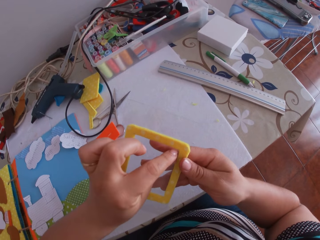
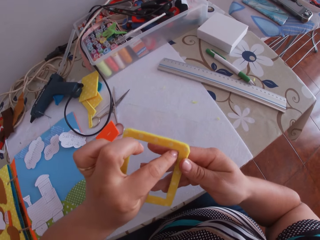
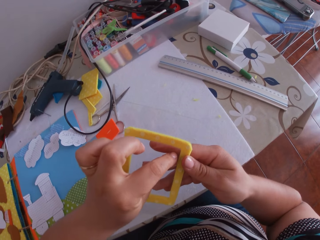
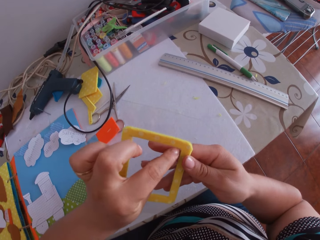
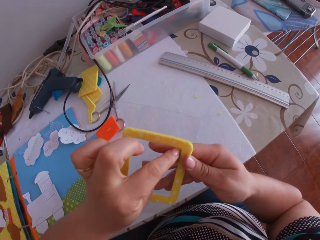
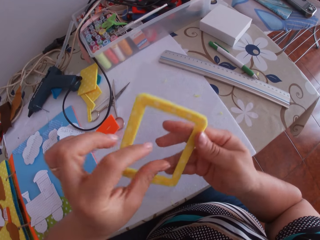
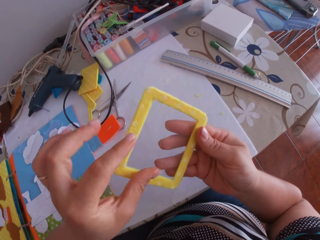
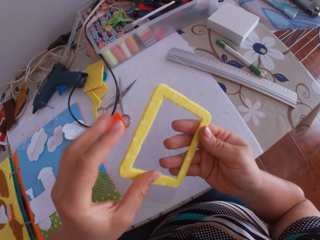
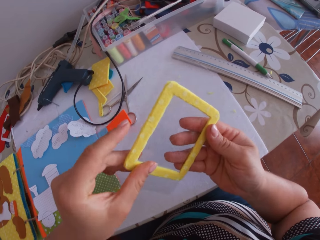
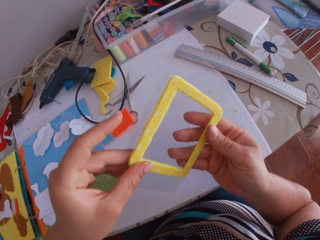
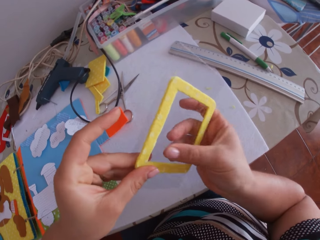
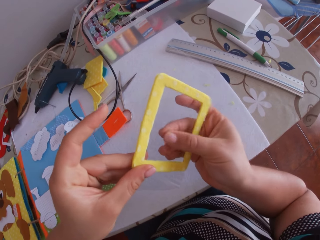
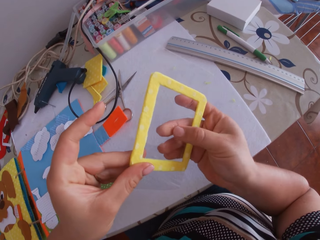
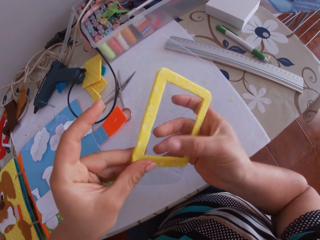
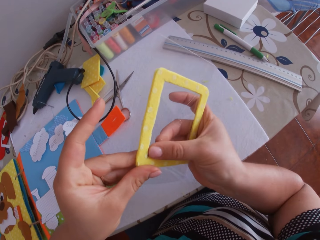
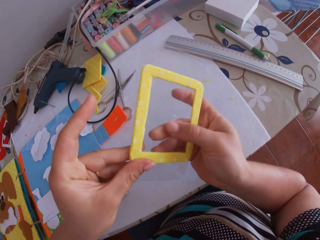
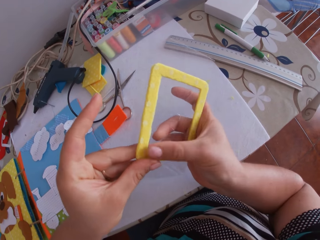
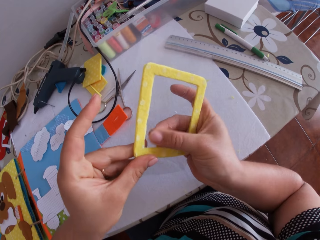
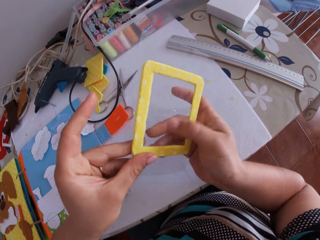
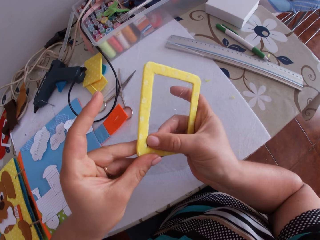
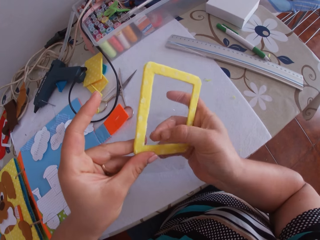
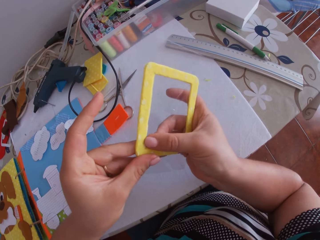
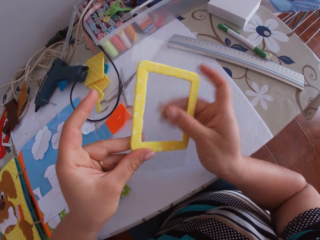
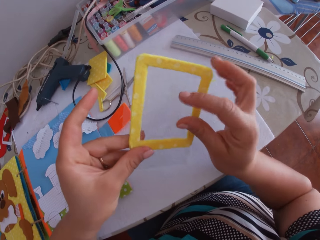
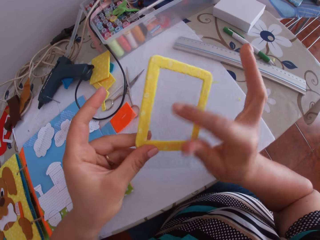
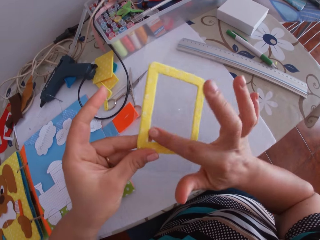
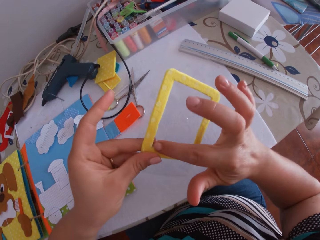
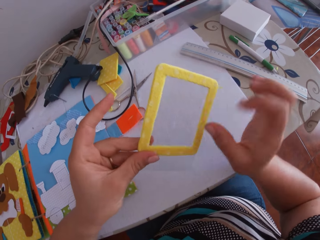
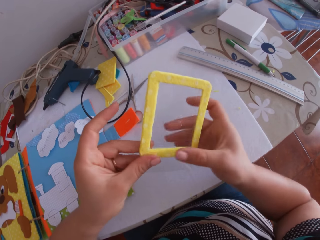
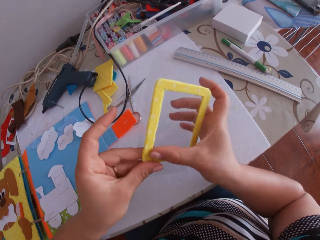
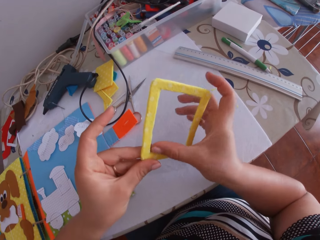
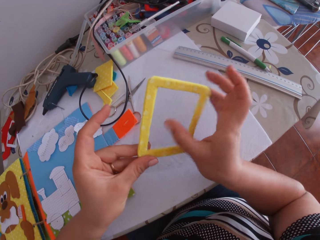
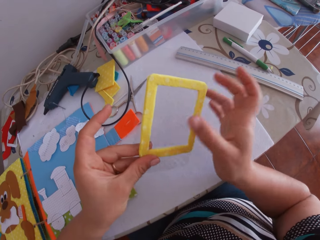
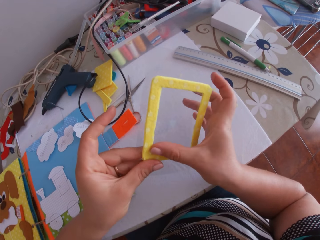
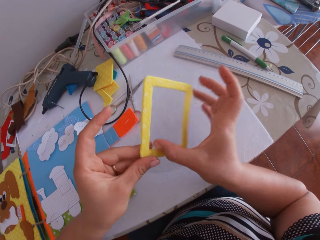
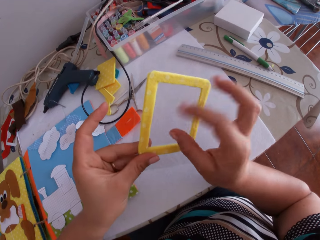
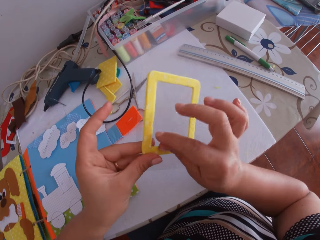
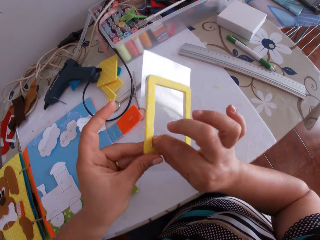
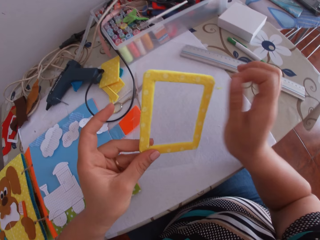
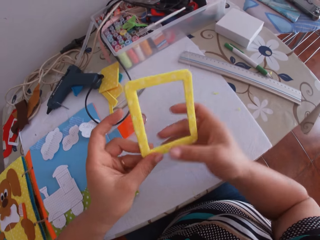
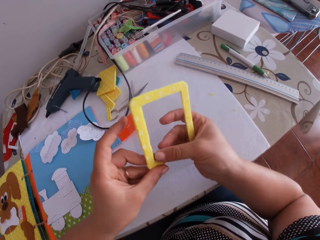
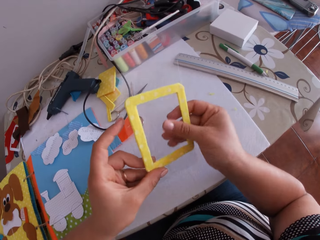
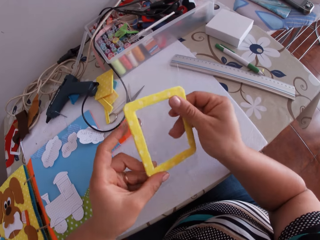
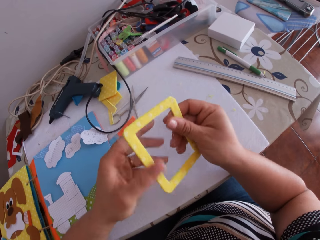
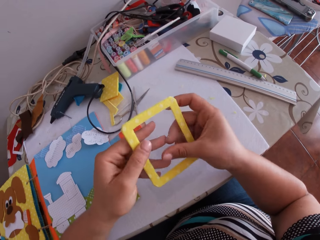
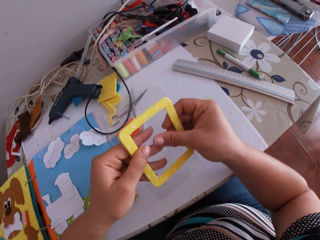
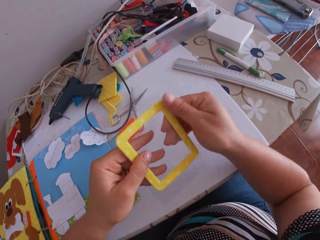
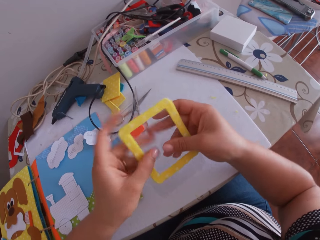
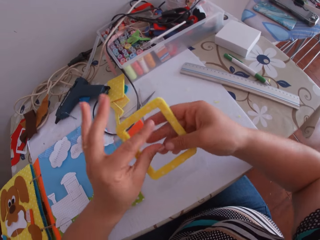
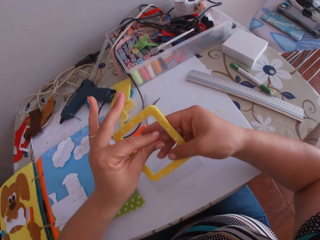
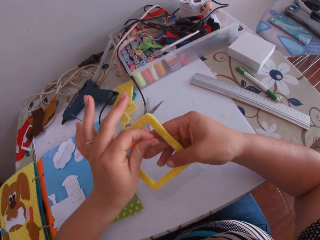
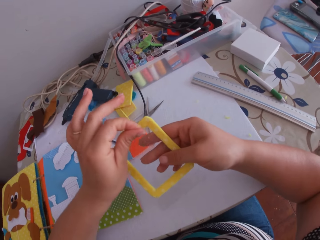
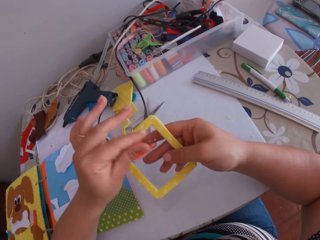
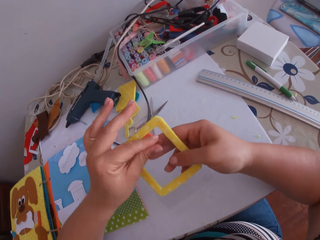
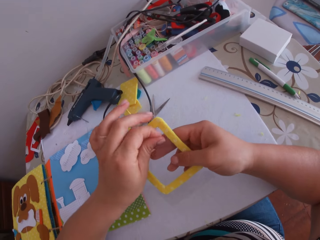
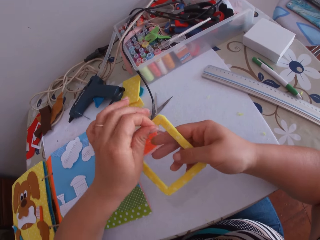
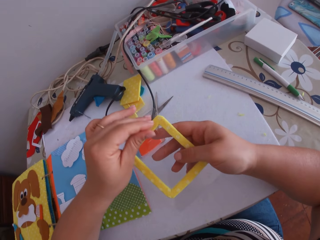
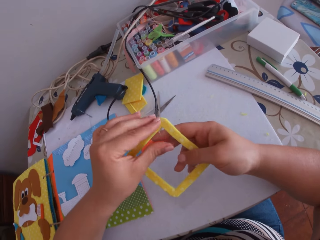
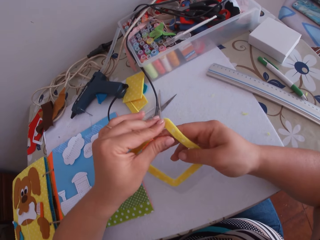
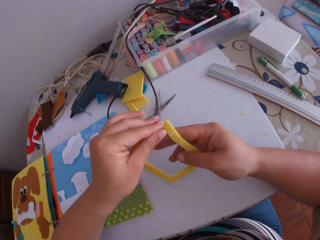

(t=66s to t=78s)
The camera wearer touches the felt frame. They swing their hand. They touch the felt frame. They swing their hand. They touch the felt frame. They swing their hand. They touch the felt frame.

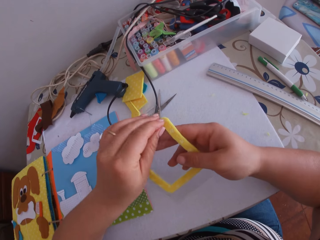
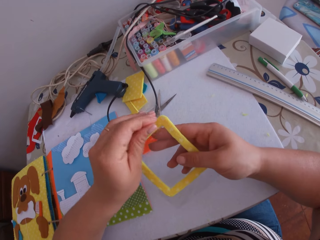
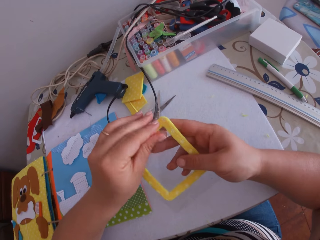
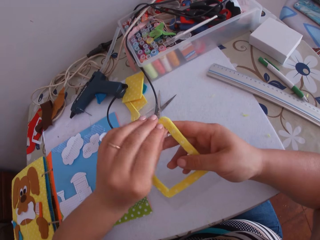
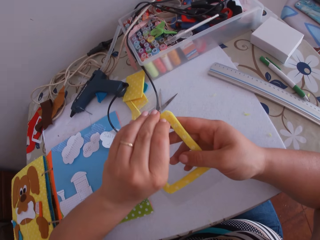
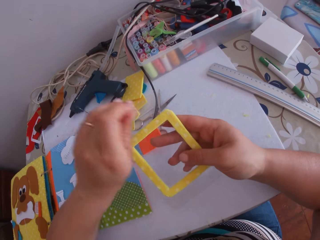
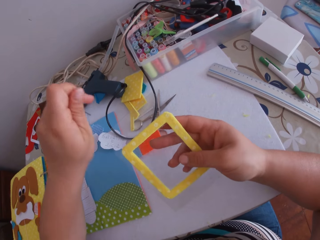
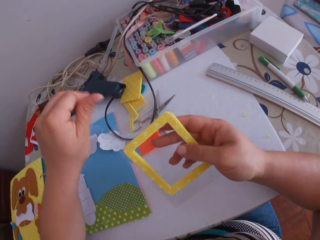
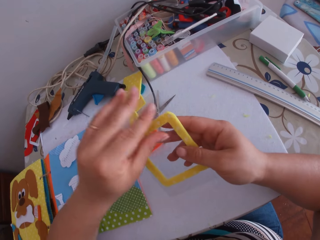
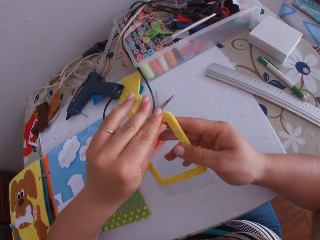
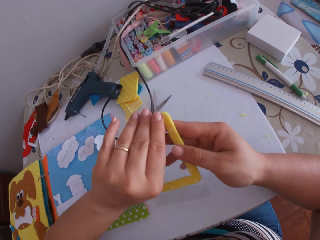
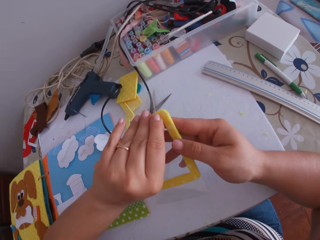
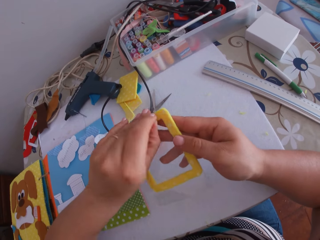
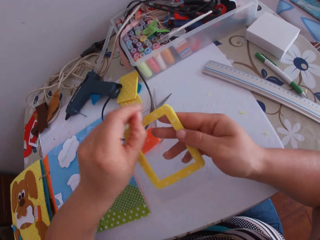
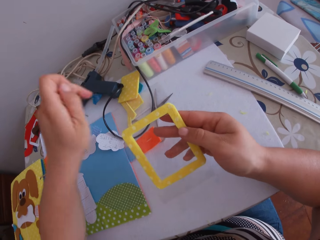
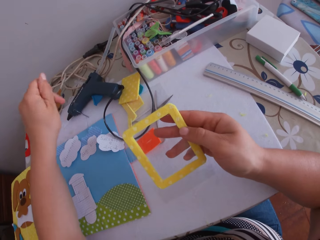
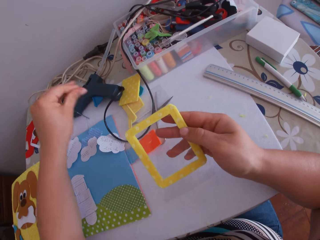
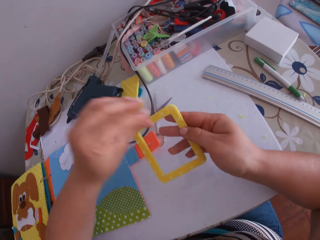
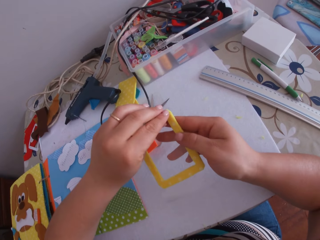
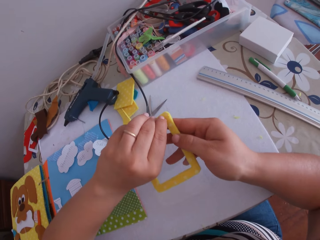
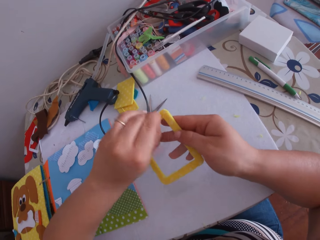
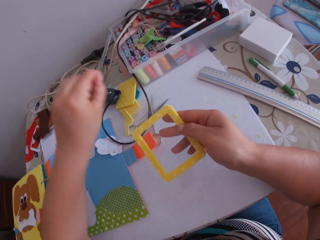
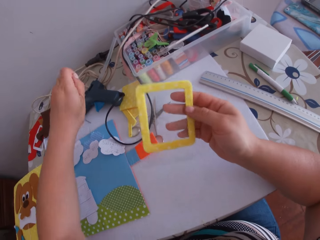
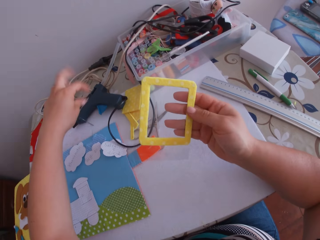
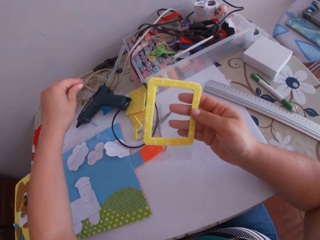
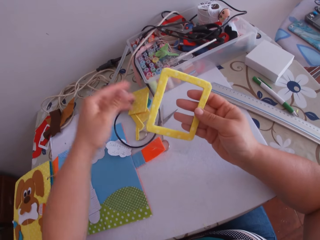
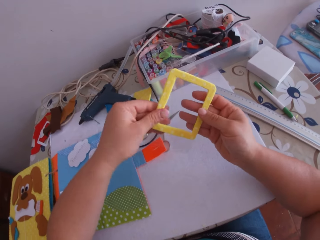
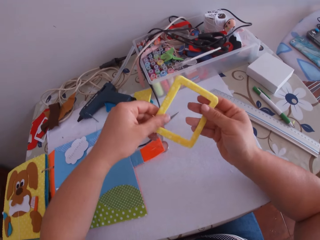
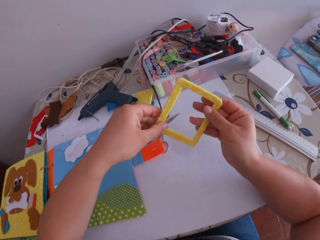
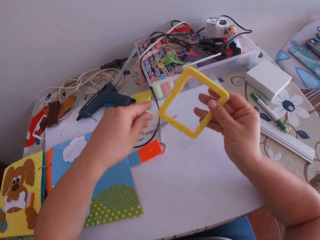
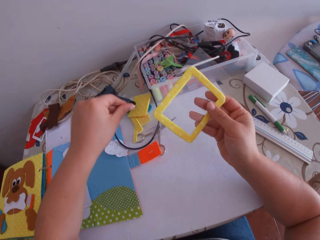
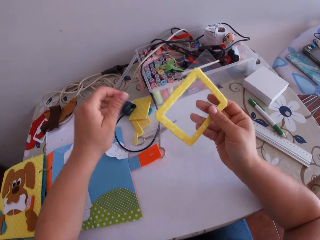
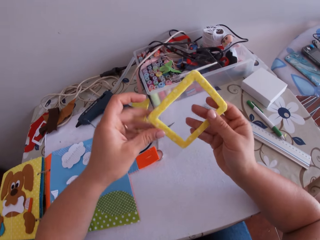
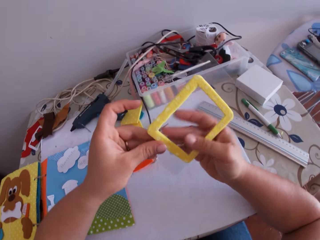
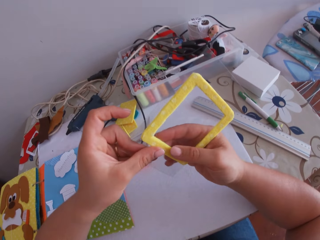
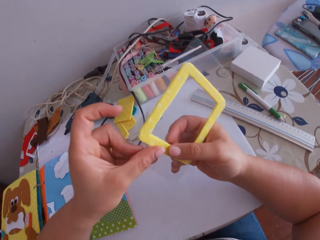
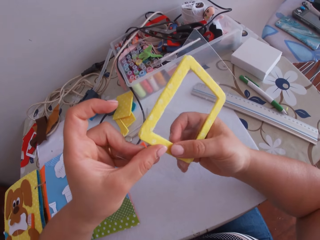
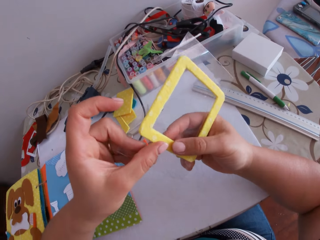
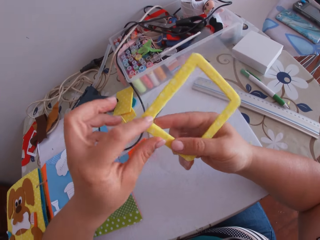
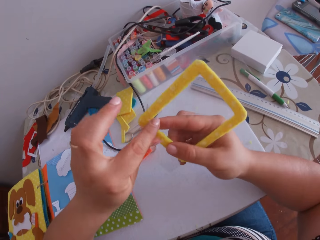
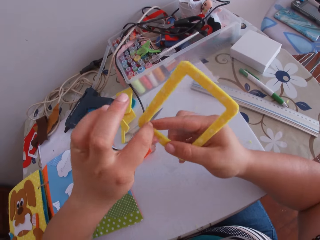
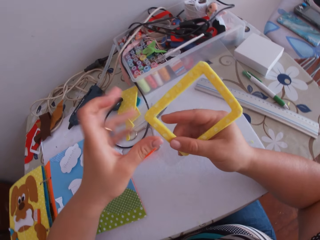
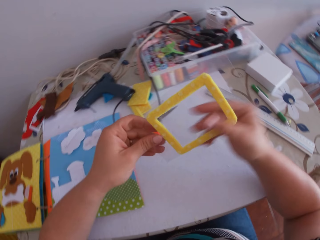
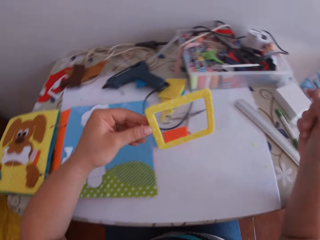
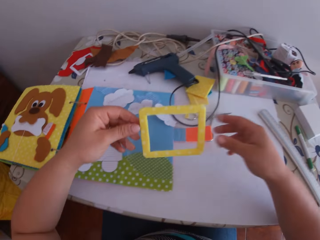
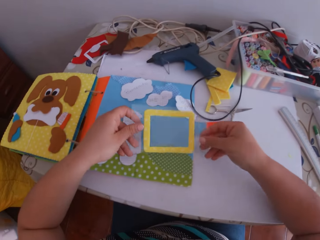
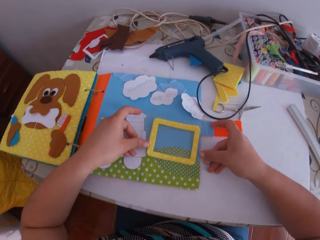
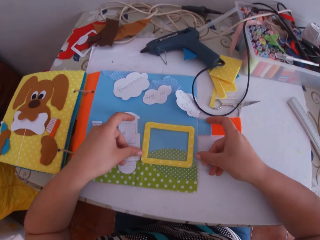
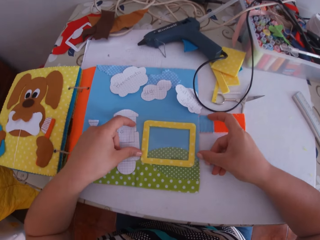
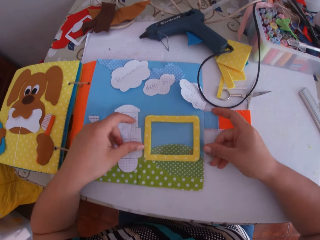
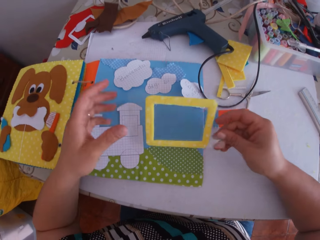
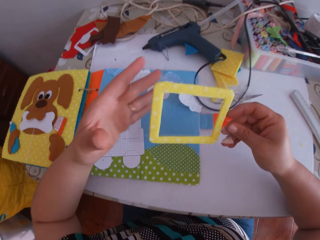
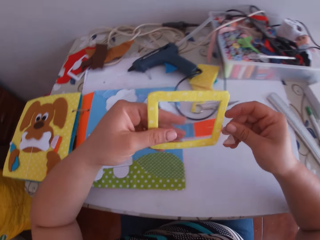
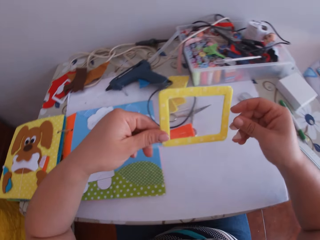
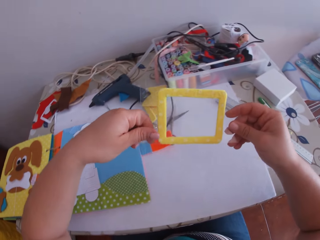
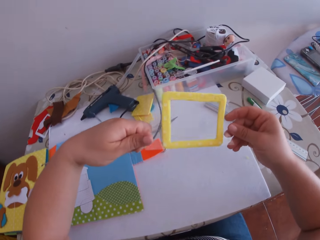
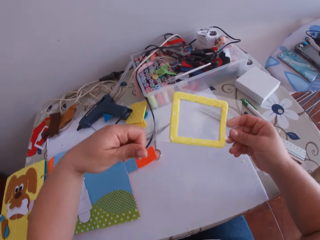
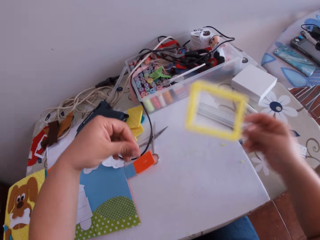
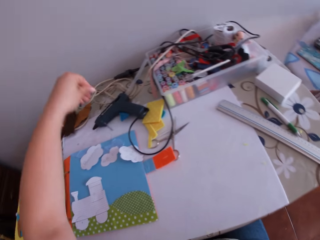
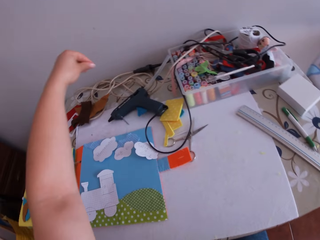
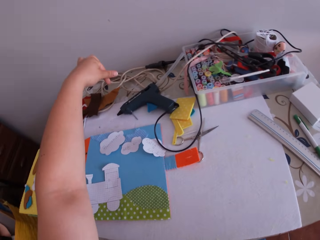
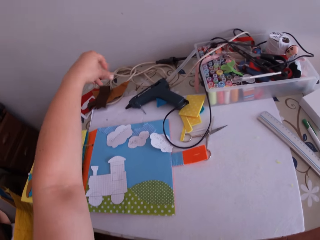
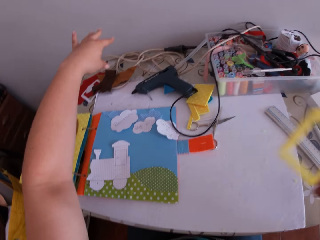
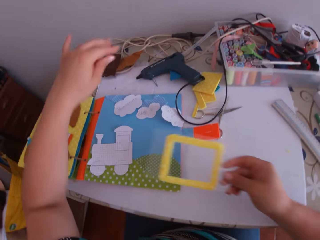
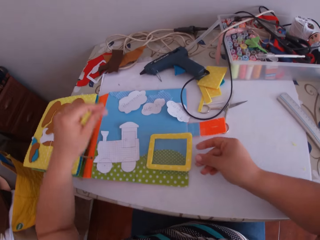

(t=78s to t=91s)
The camera wearer swings her hand. She touches the felt or cardboard frame. She swings her hand. She touches the felt frame. She swings her hand. She touches the felt frame. She swings her hand. She holds the felt frame. She touches the felt frame. She swings her hand. She places the transparent paper and the cardboard frame on the binder with both hands. She lifts the transparent paper and the cardboard frame with her right hand. She holds the transparent paper and the cardboard frame with both hands. She swings her hand.
